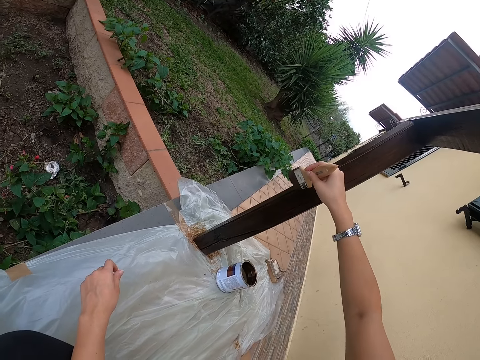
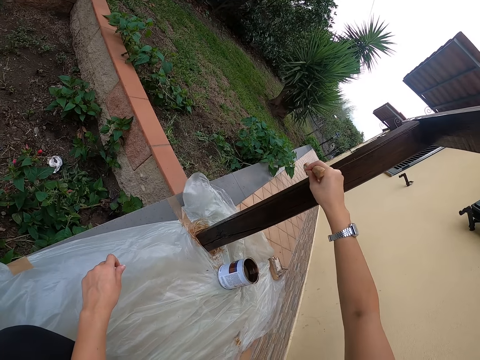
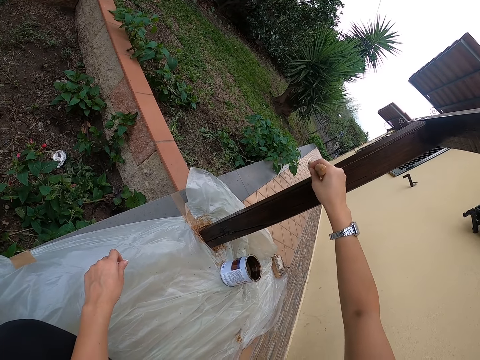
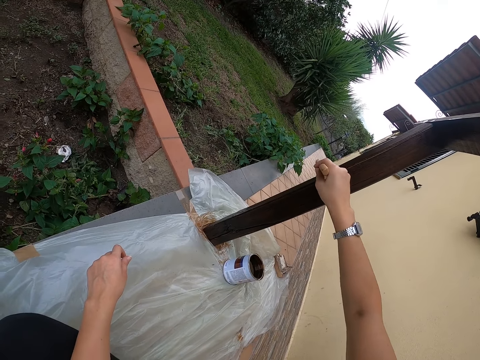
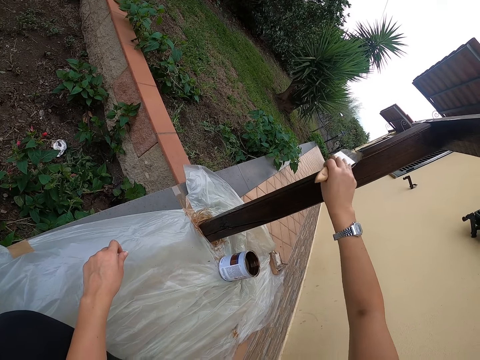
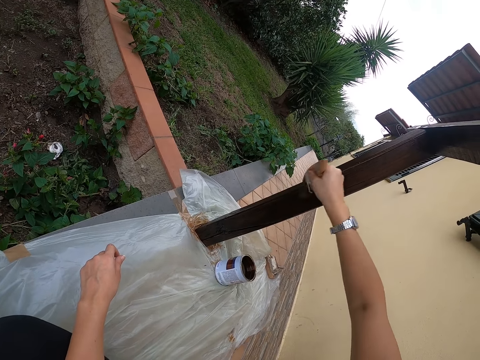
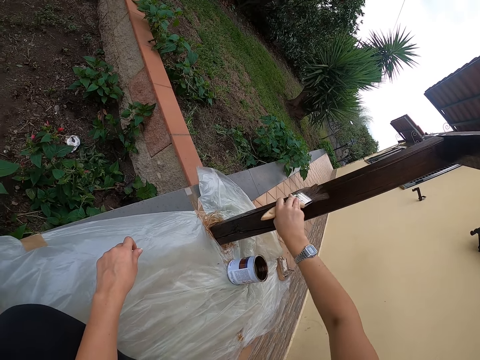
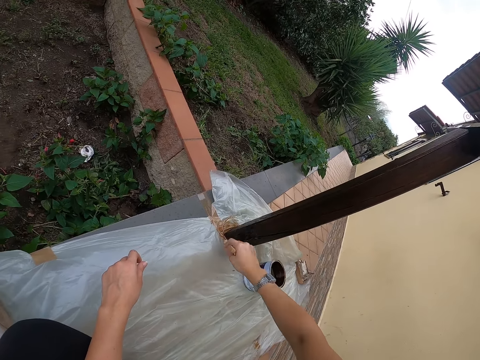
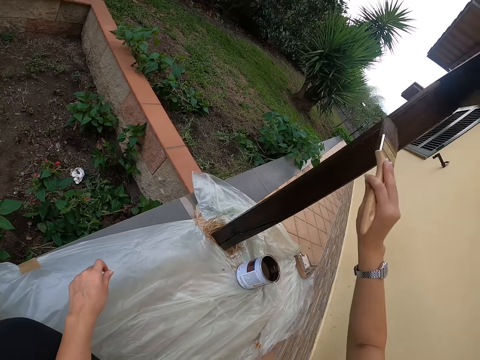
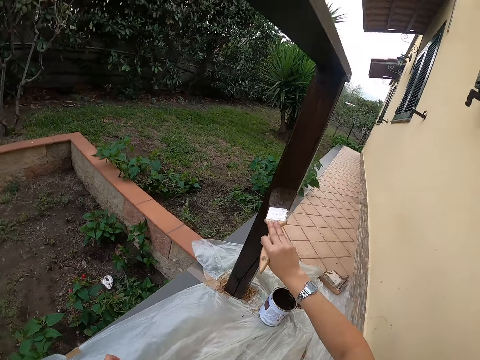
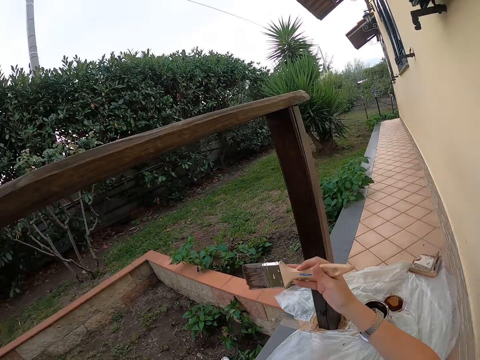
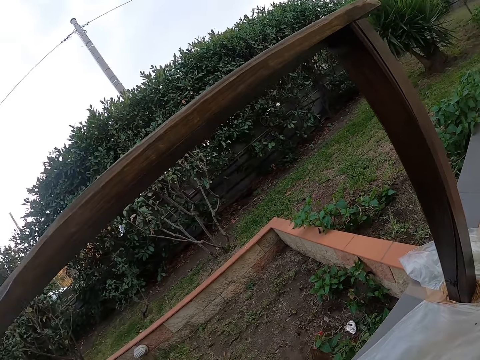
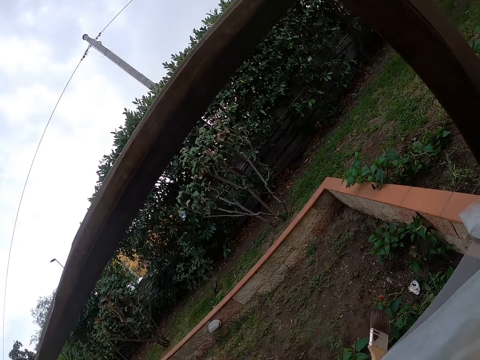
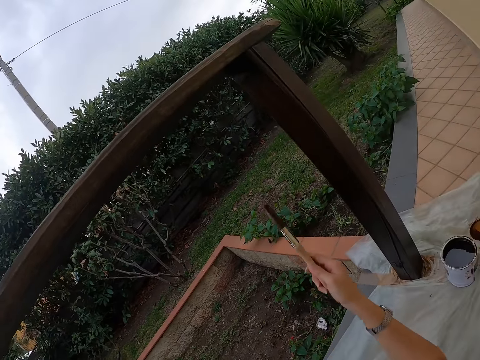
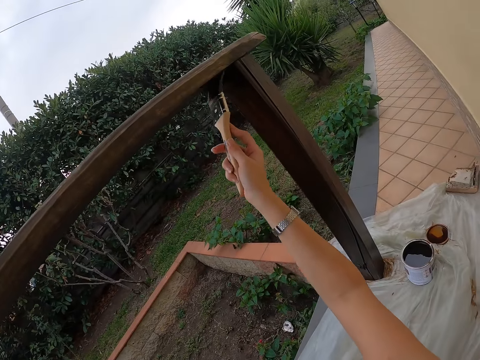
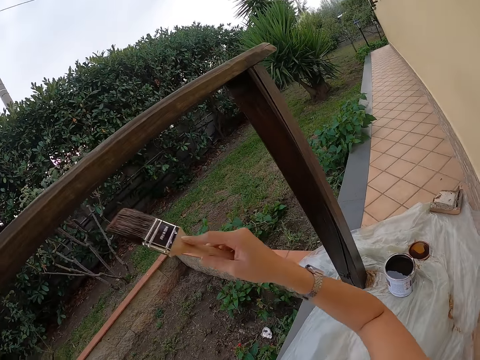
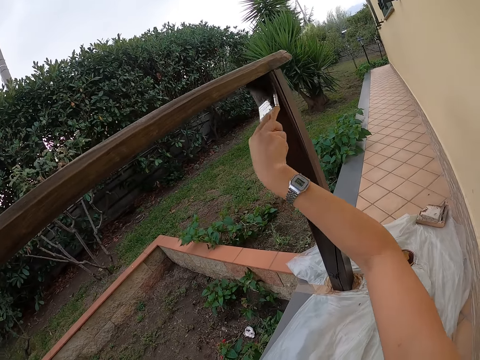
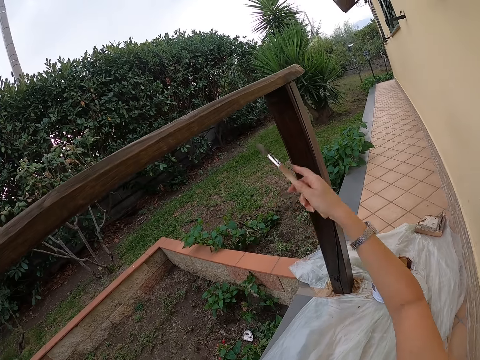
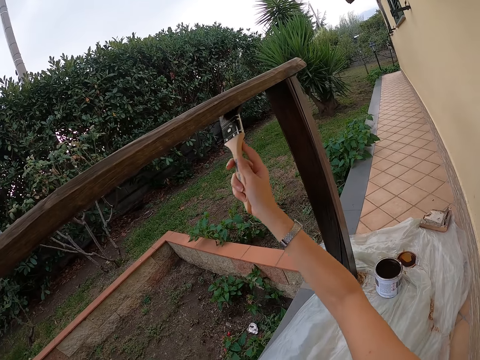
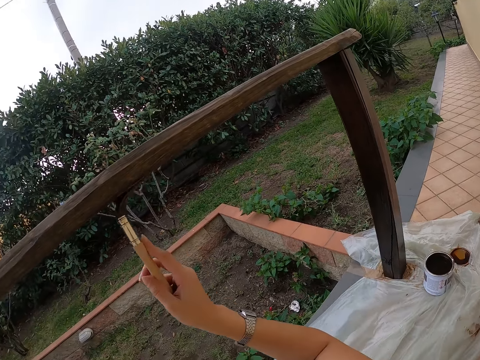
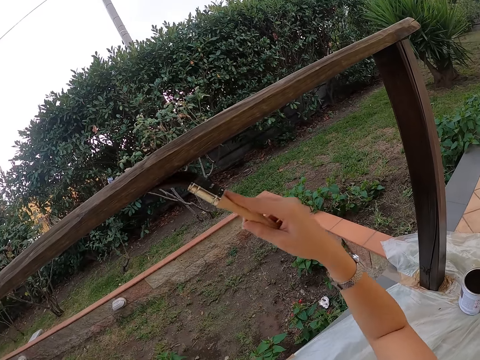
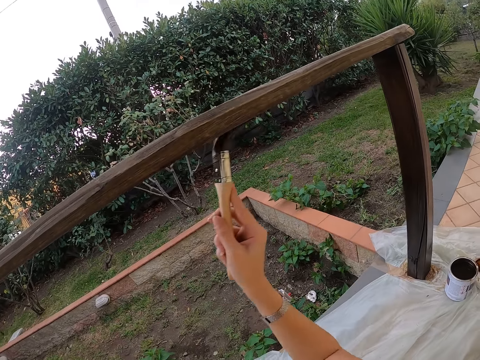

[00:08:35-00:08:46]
The camera wearer paints the wooden rail with the paintbrush. They look around. They align the paintbrush on the hand. They shift on the floor. They paint the wooden rail with the paintbrush.

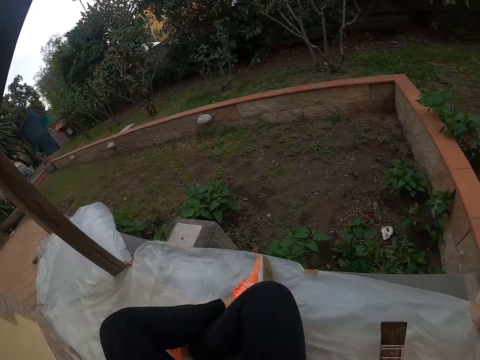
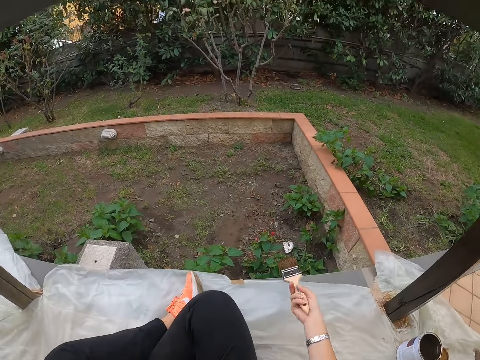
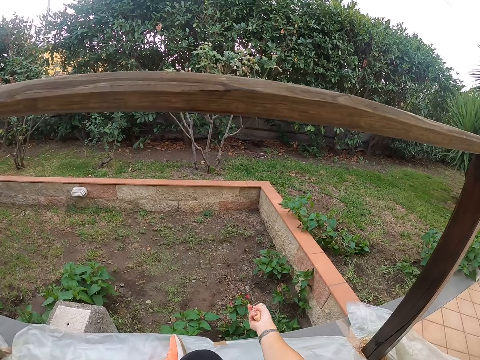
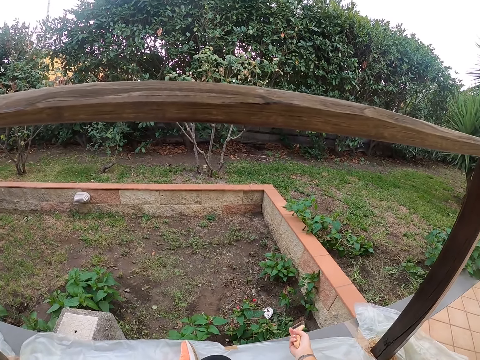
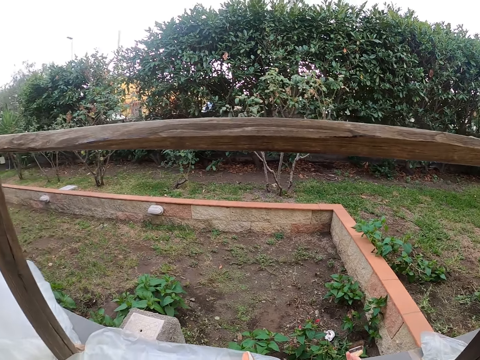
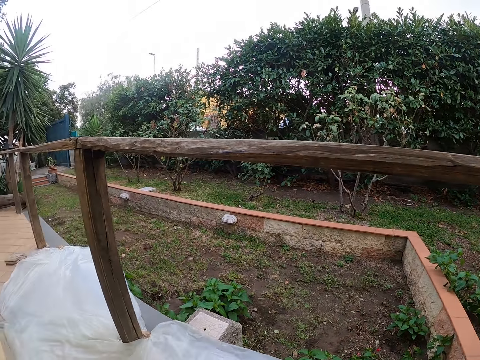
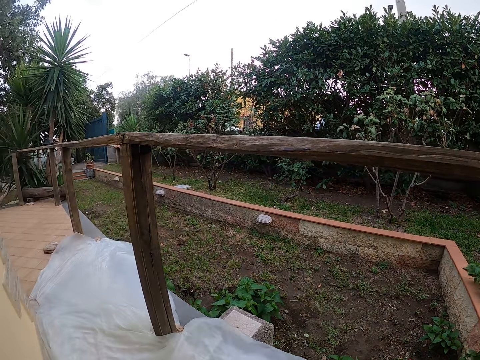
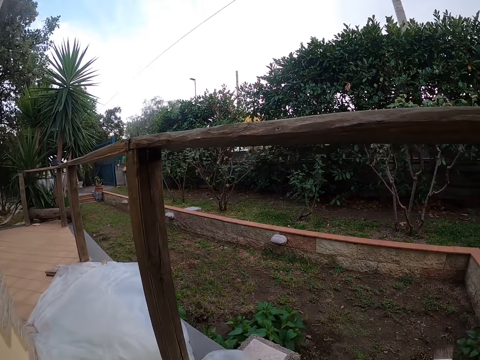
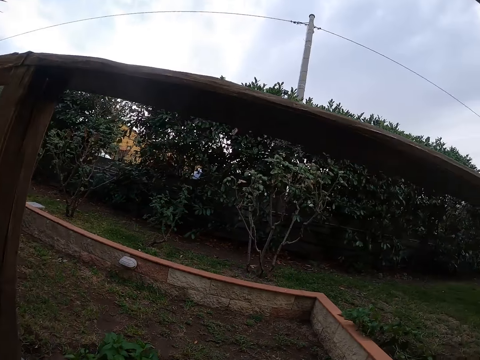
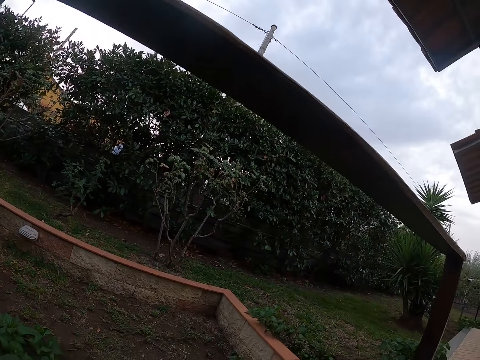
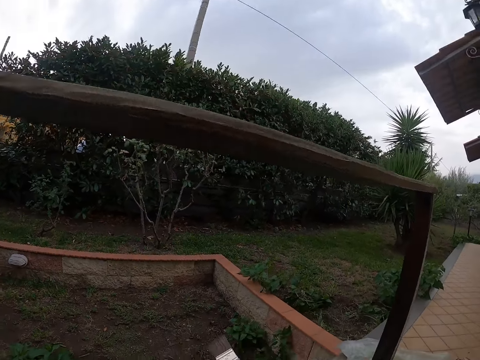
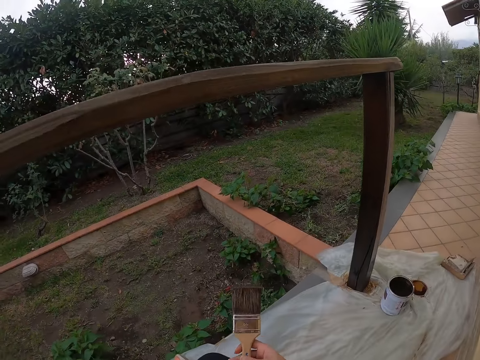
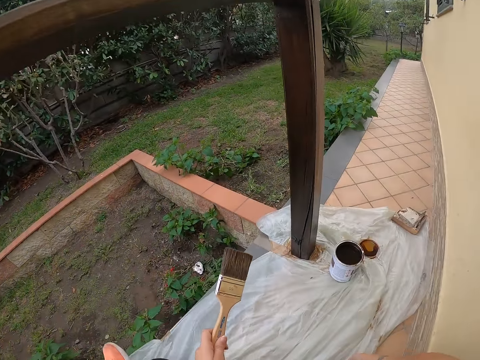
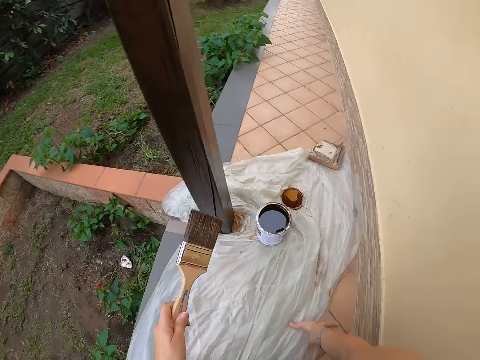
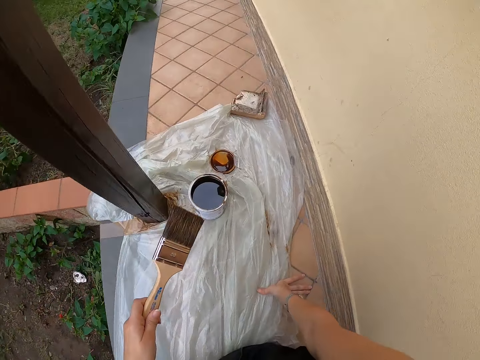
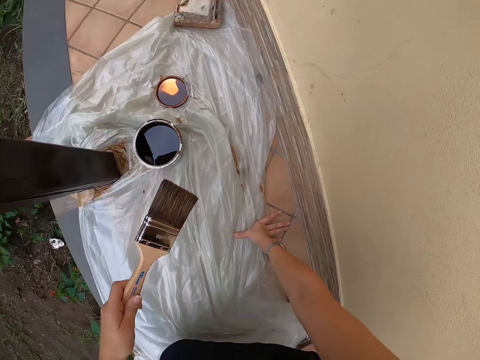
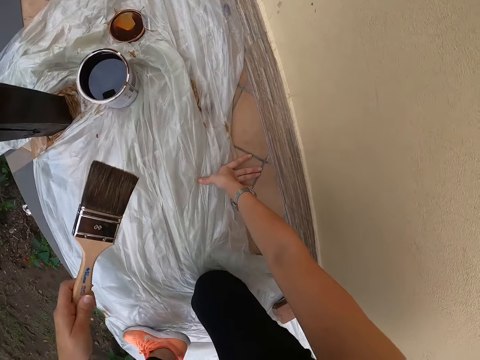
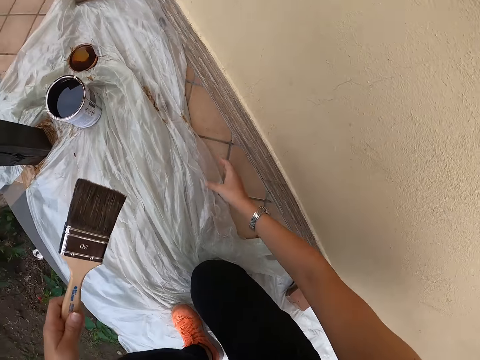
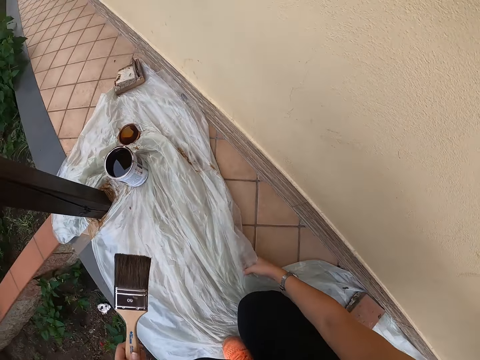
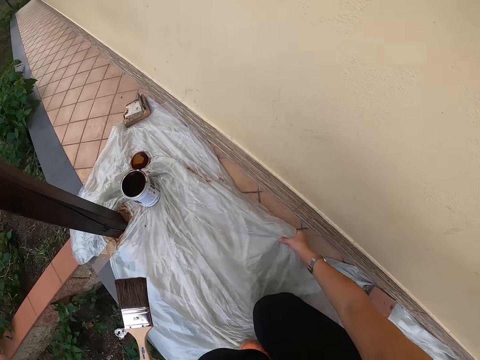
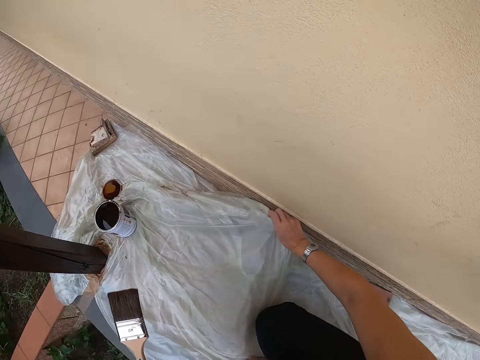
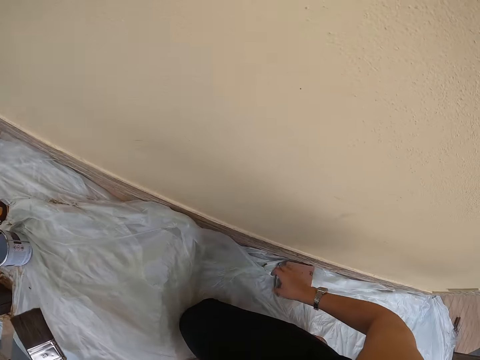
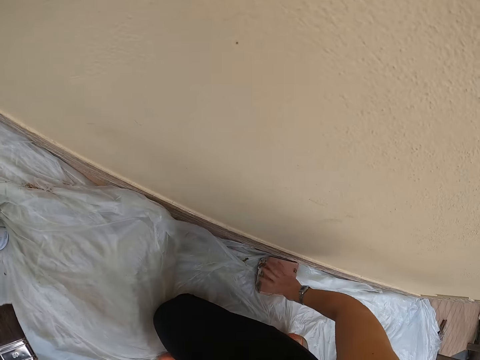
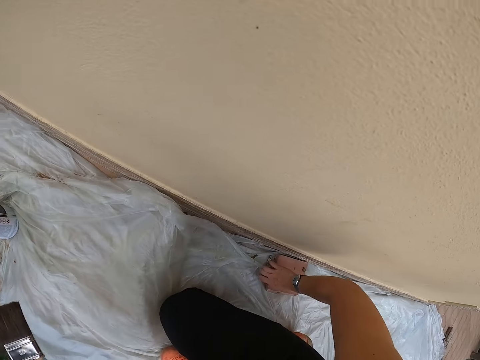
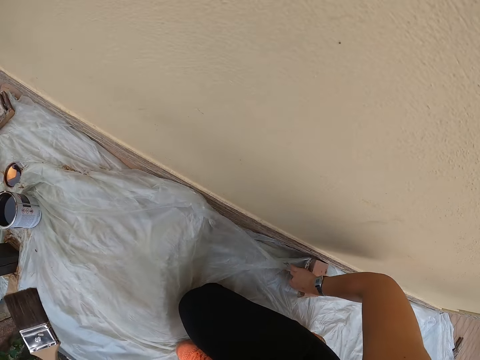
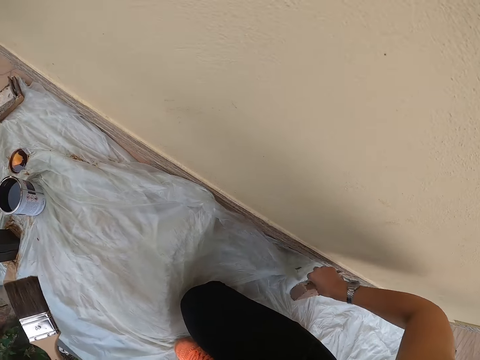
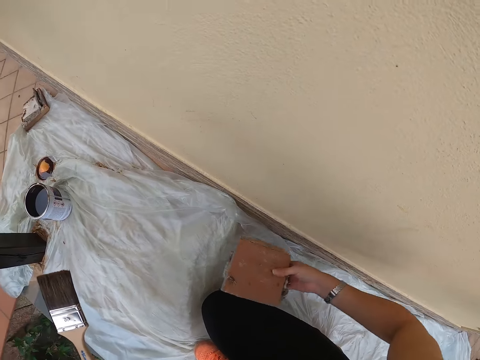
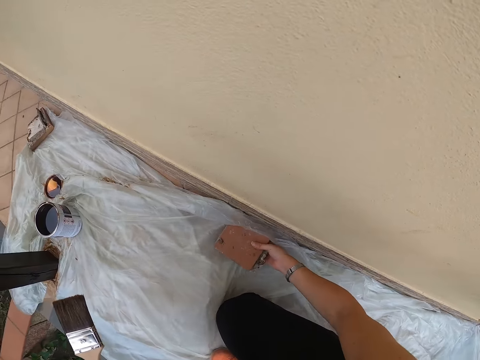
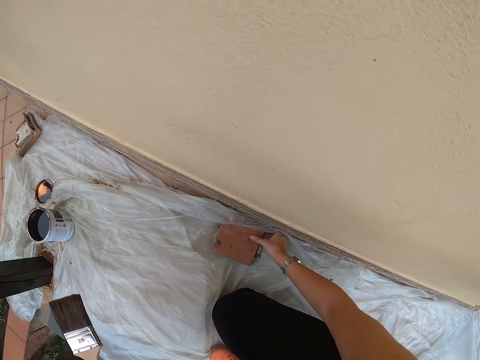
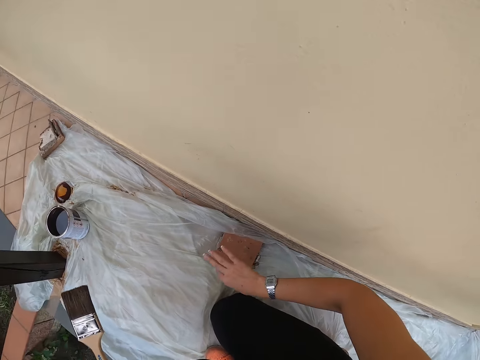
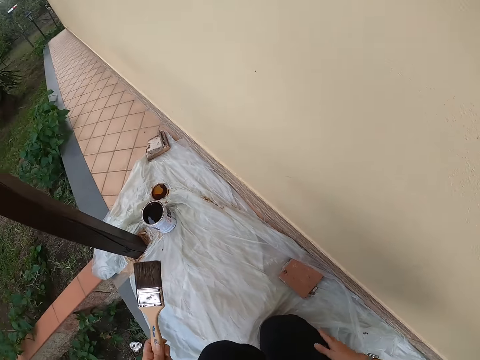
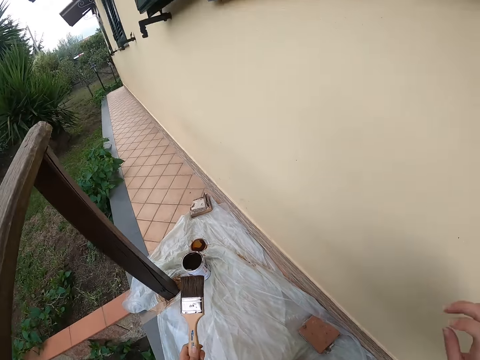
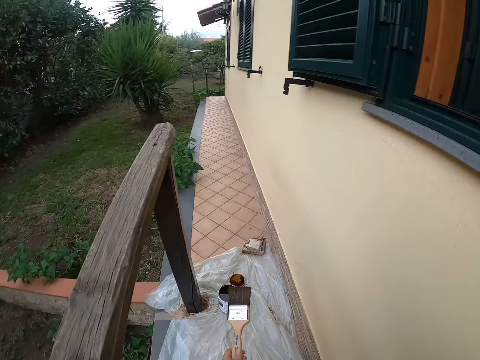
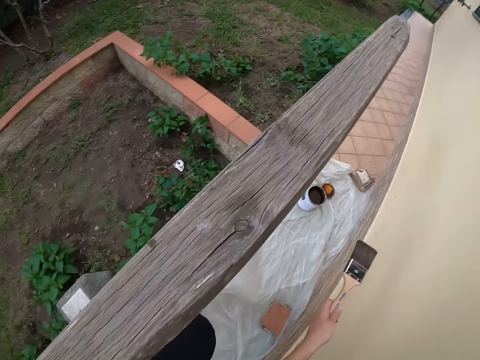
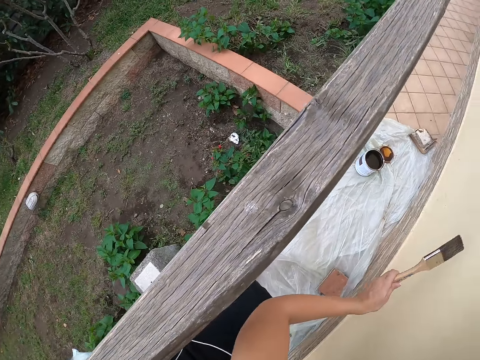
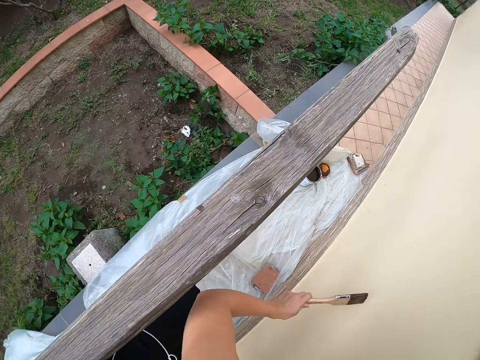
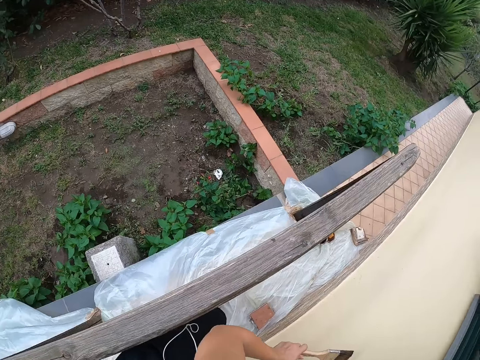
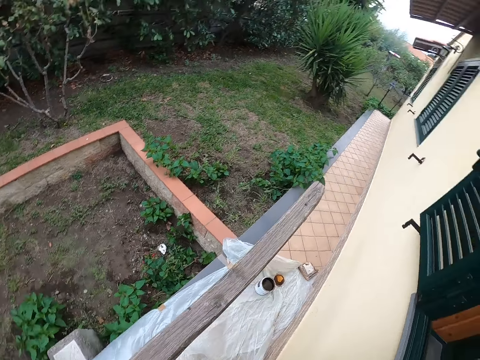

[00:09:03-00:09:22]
The camera wearer looks around. She exchanges the paintbrush on the other hand. She moves on the ground. She kneels on the floor. She aligns a nylon paper on the floor with a right hand. She picks up a stone. She picks up the stone. She places the stone on the nylon paper. She shakes her fingers. She stands up and holds on to the wall. She looks around.
